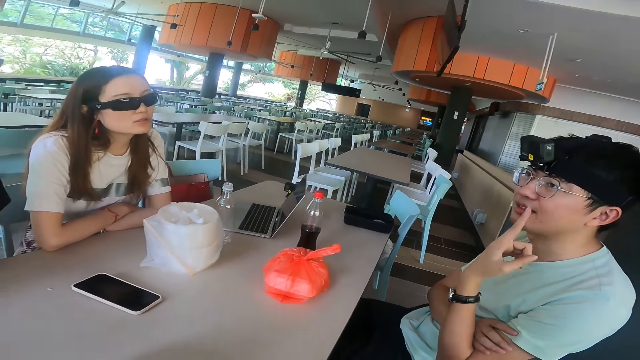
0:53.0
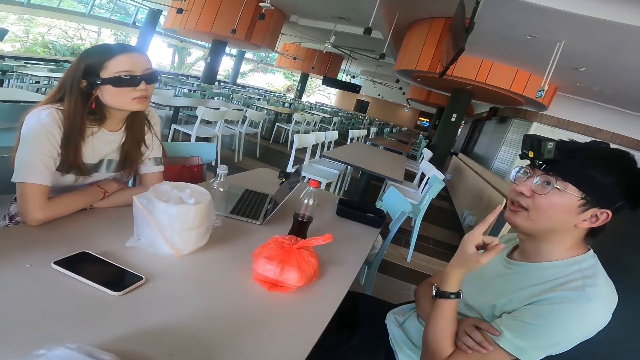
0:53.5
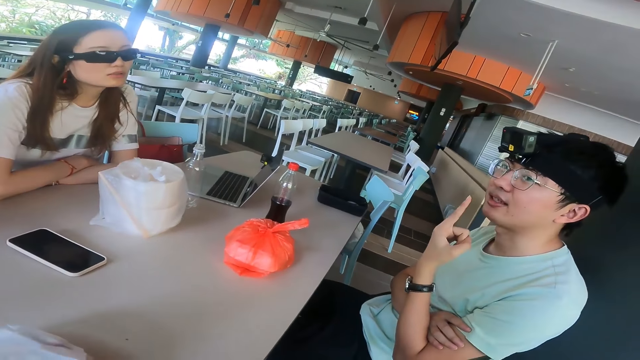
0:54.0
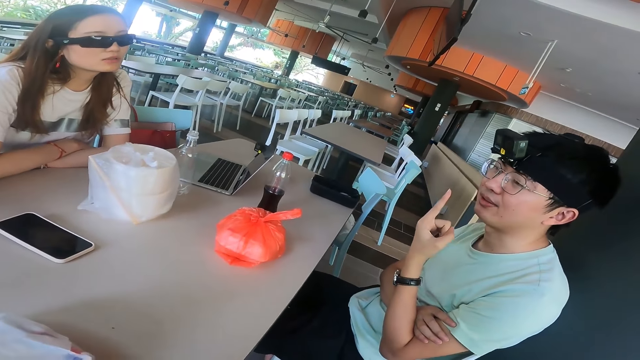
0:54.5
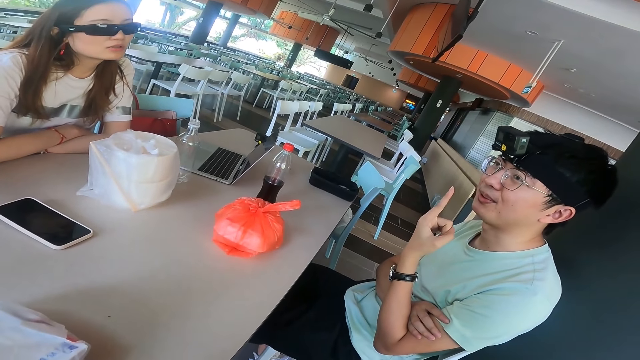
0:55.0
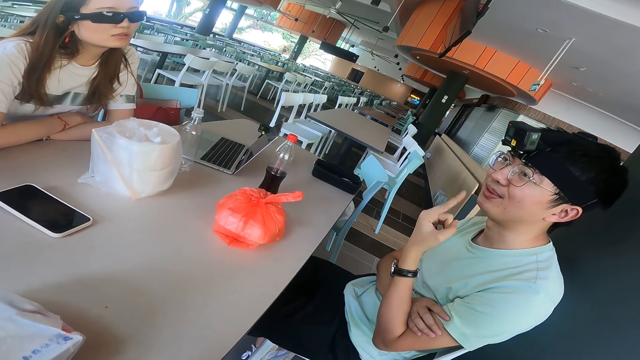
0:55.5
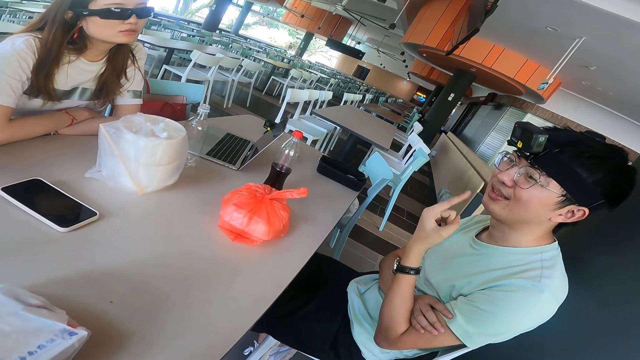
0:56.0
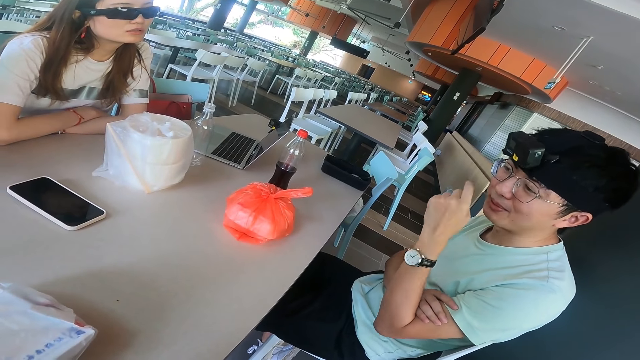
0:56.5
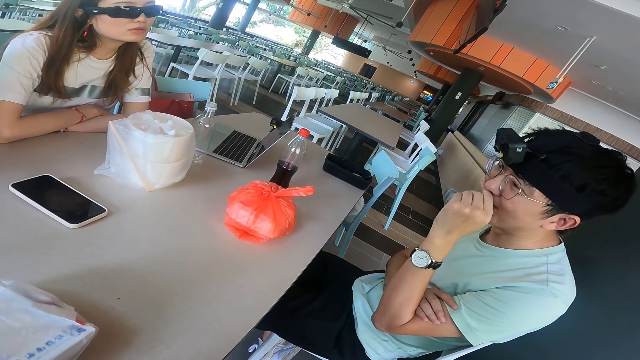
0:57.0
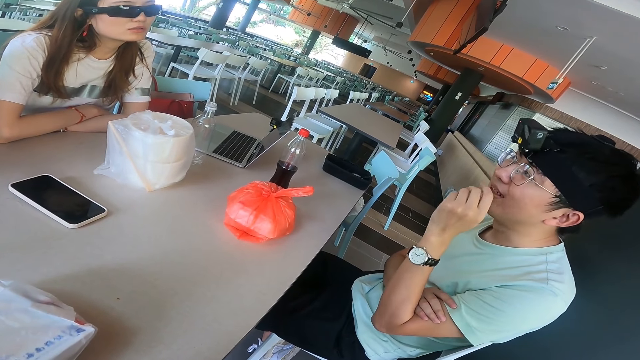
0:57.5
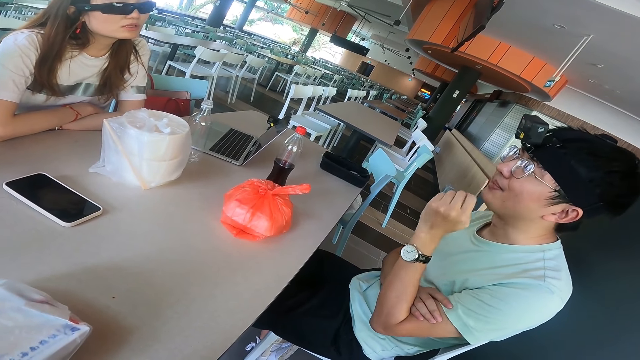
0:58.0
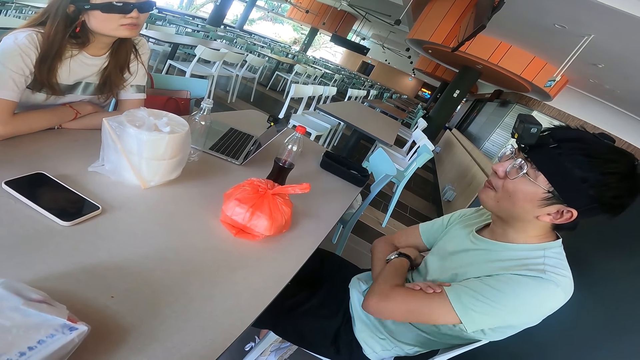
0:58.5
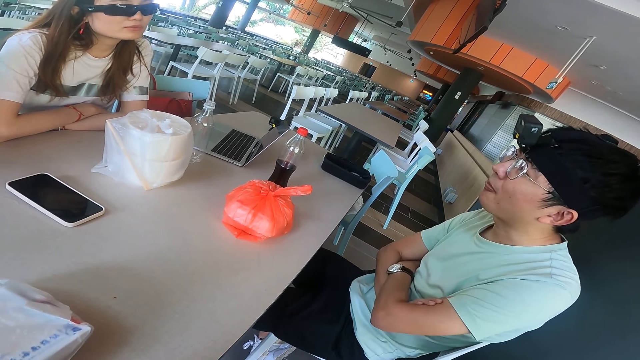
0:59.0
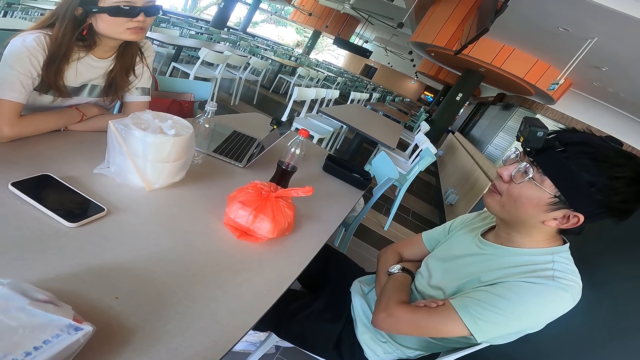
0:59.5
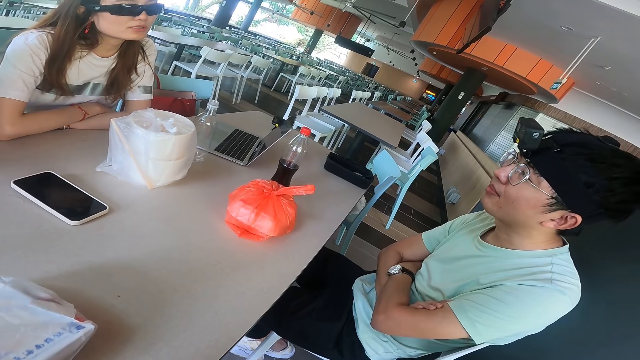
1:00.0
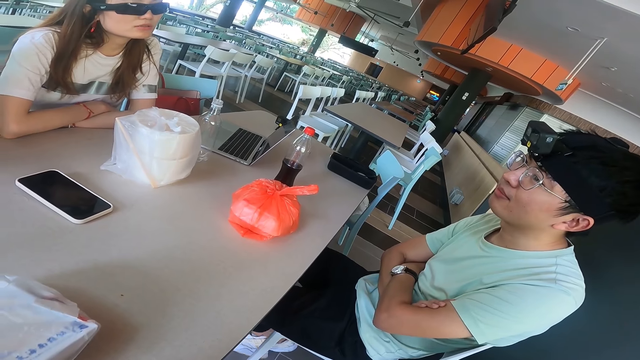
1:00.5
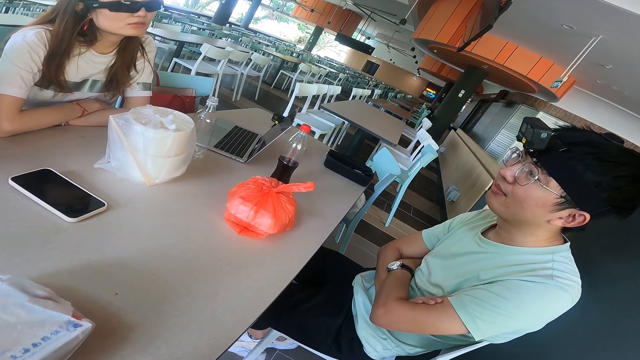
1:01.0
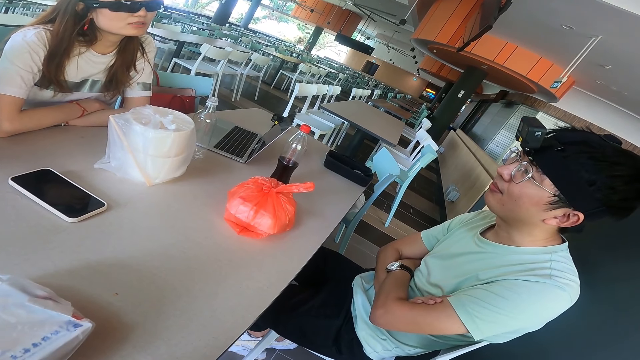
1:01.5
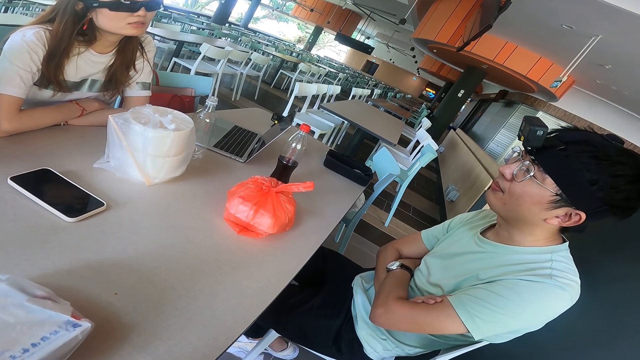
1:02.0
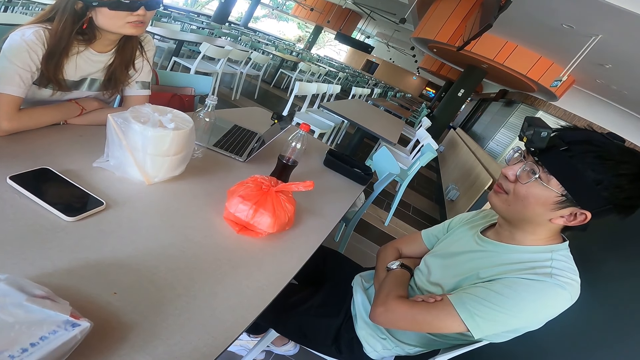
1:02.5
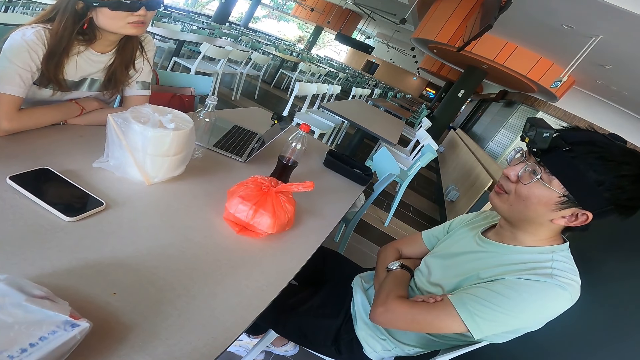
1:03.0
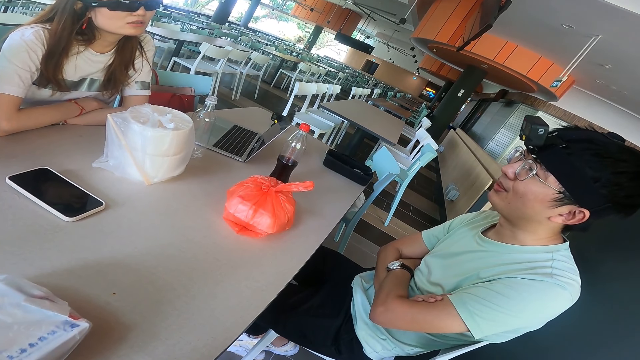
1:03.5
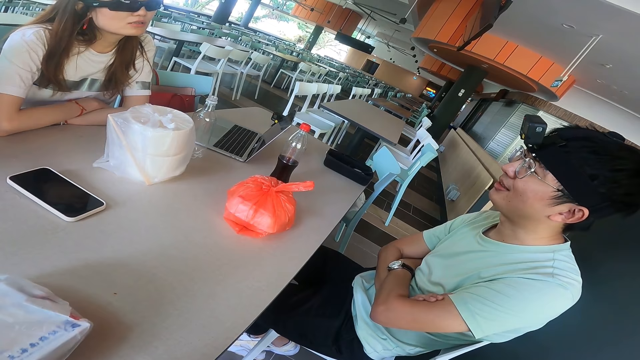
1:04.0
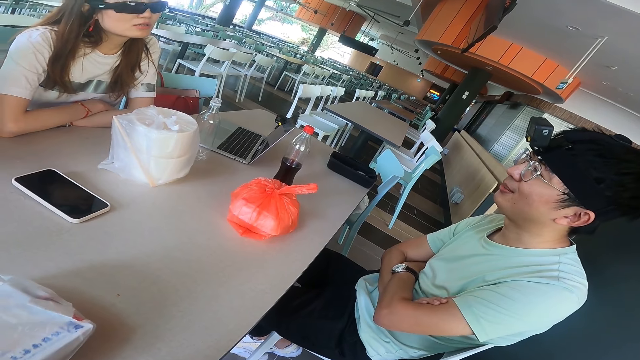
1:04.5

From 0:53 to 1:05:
A man wipes the face and adjusts a hand.

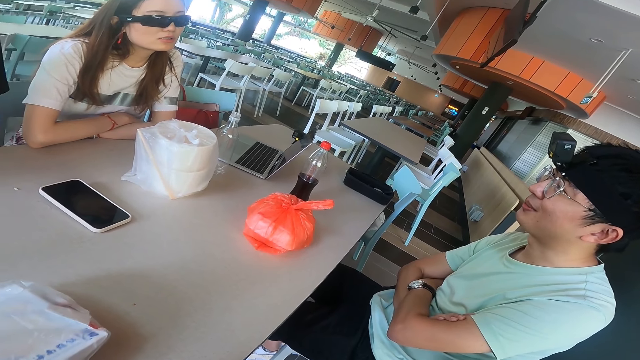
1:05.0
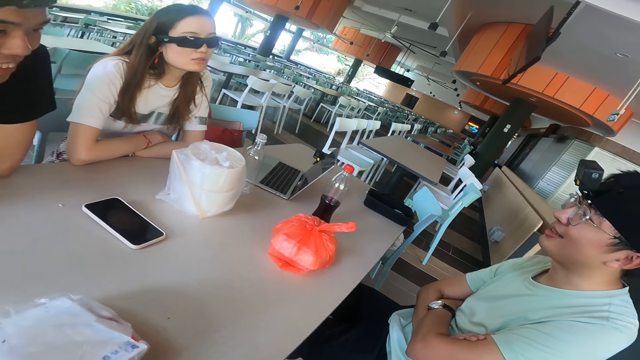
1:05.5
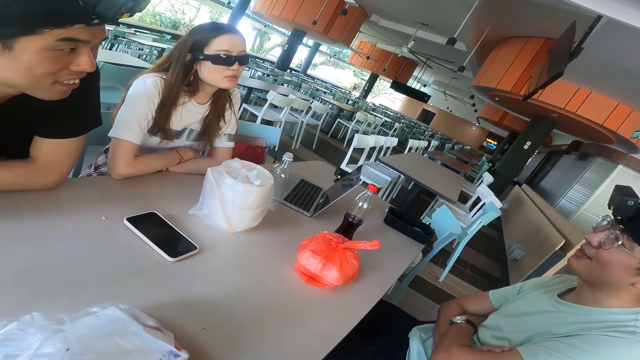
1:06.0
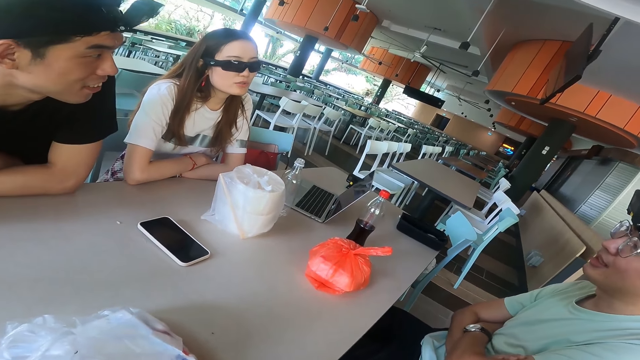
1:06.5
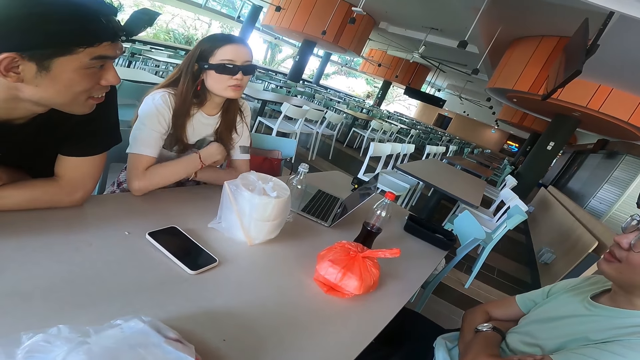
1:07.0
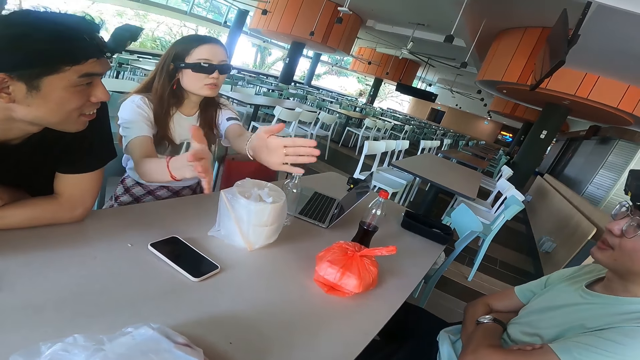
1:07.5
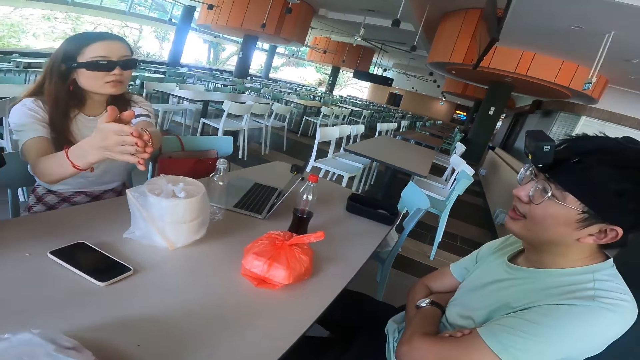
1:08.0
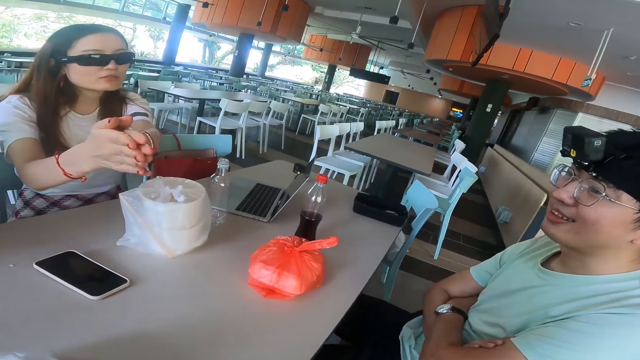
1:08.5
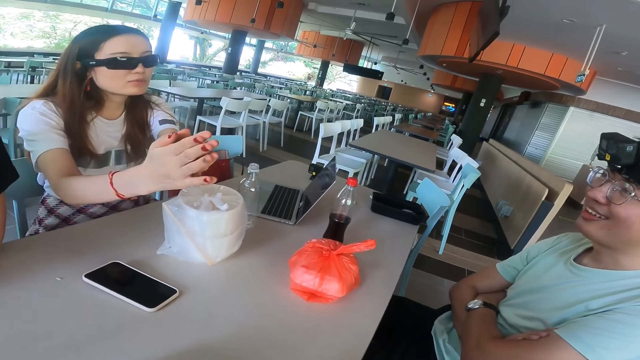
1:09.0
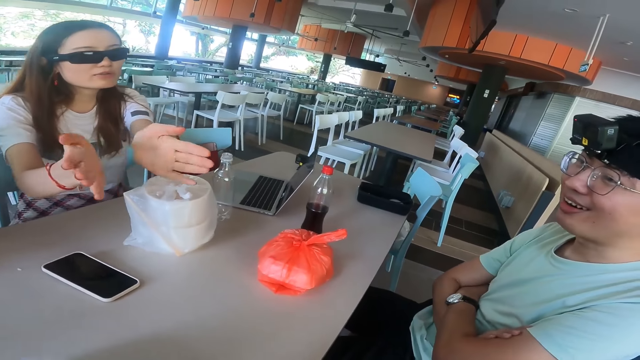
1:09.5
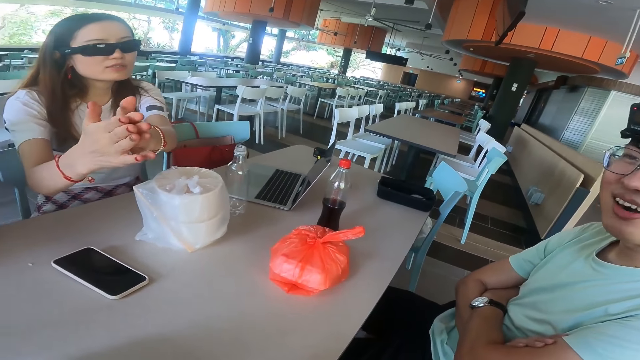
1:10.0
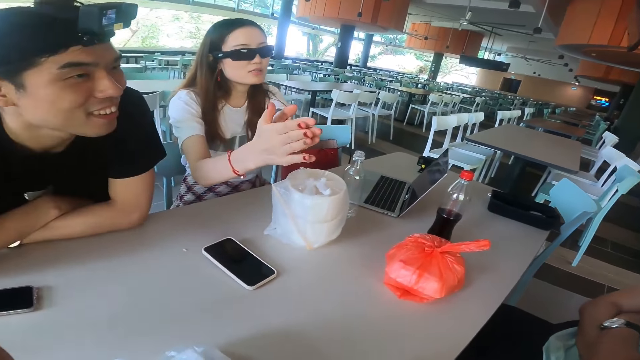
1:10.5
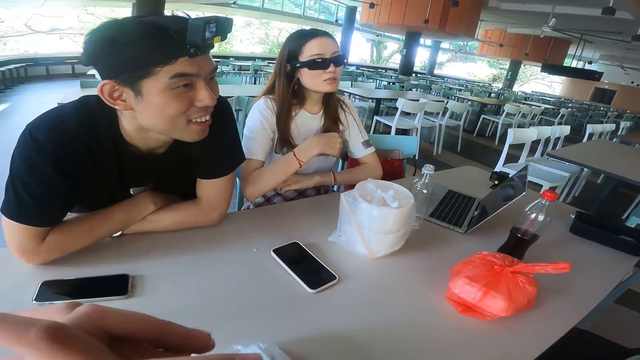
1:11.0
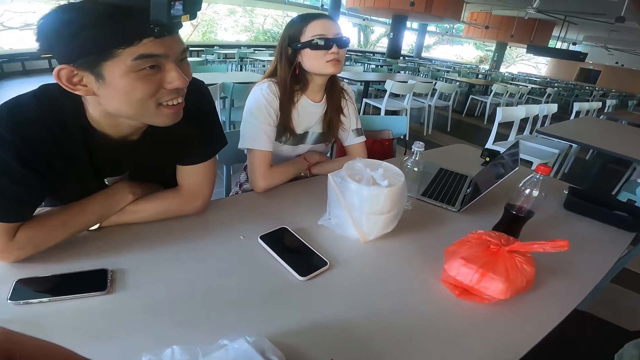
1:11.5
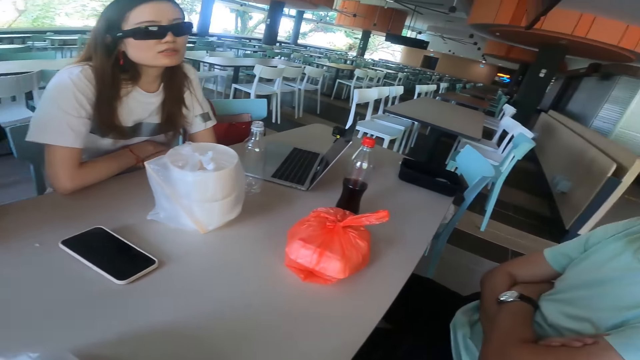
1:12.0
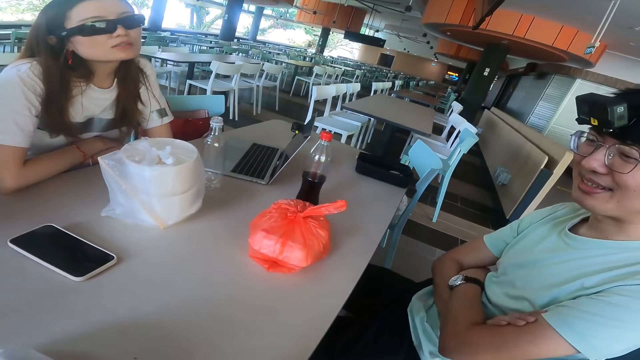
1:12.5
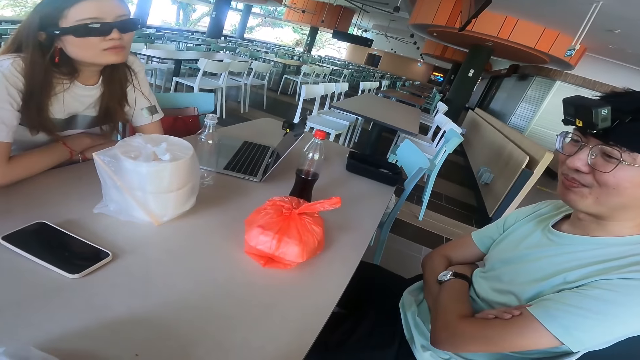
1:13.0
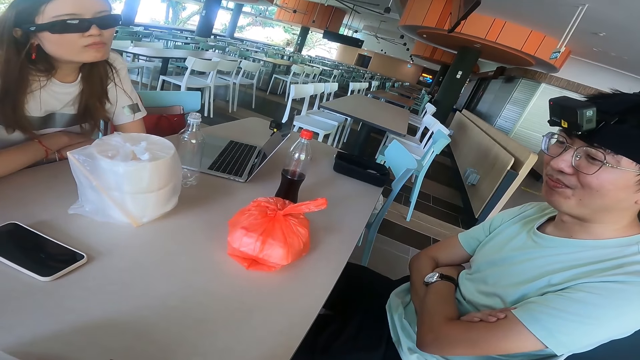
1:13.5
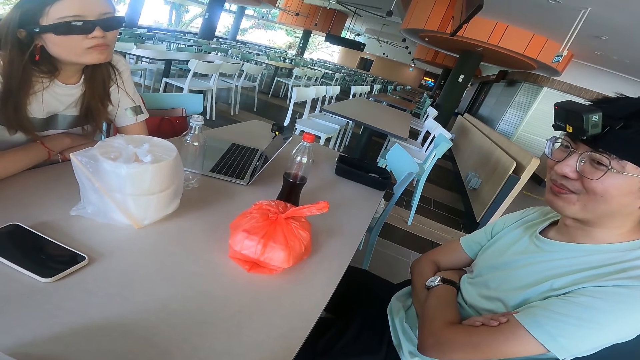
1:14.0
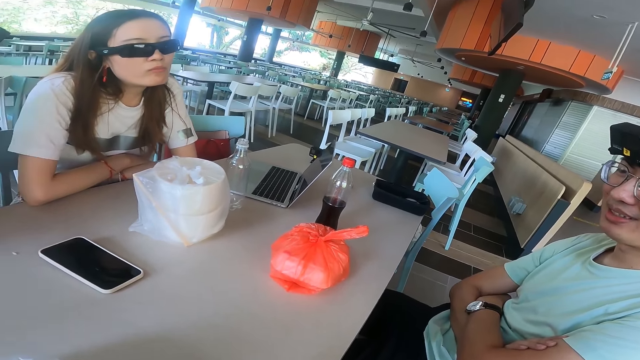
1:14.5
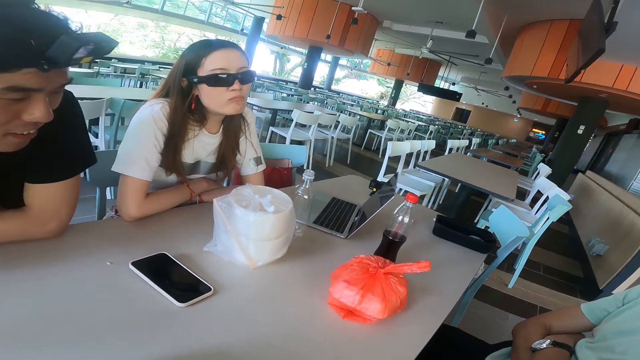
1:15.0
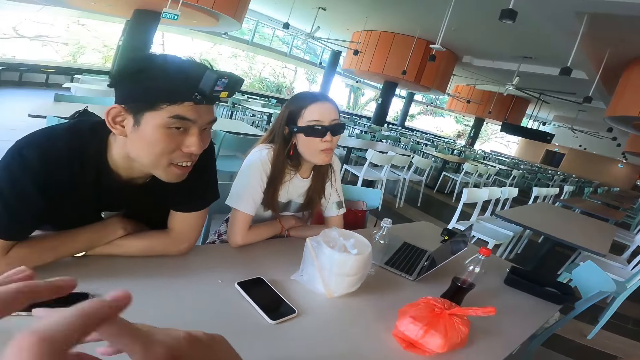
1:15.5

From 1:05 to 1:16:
A woman gestures with hands and claps hands. The camera wearer adjusts hands. The woman adjusts hands.
